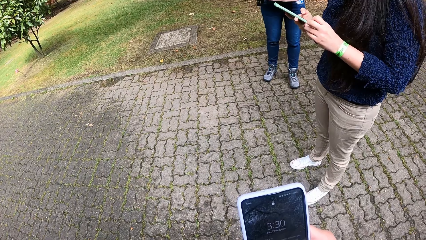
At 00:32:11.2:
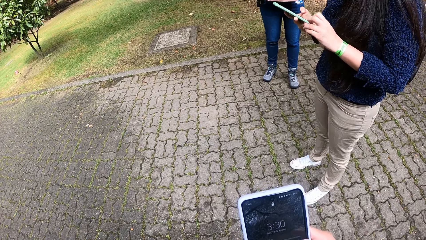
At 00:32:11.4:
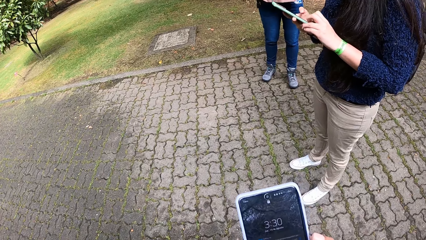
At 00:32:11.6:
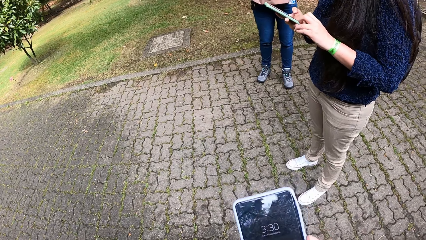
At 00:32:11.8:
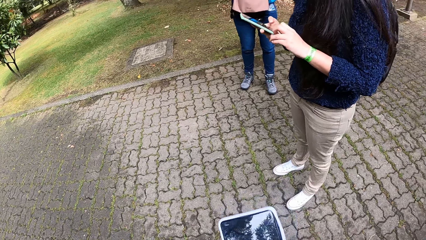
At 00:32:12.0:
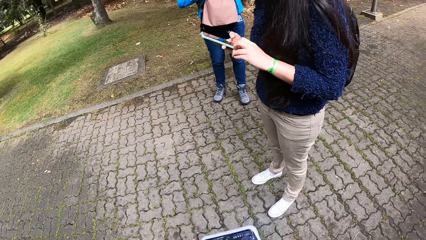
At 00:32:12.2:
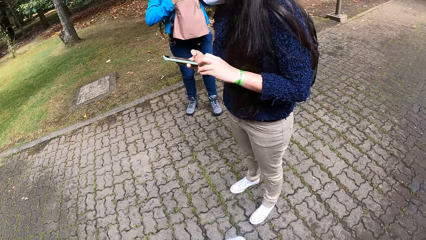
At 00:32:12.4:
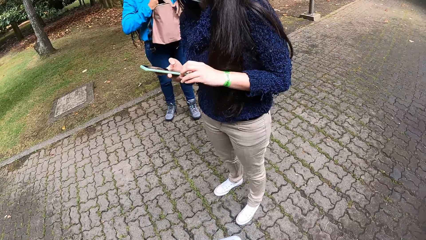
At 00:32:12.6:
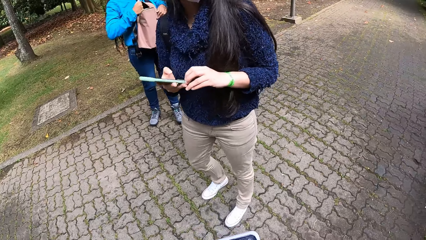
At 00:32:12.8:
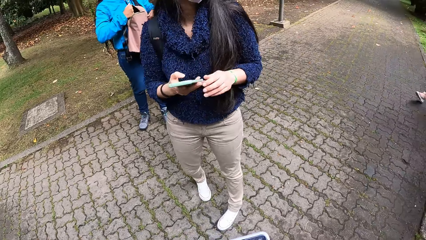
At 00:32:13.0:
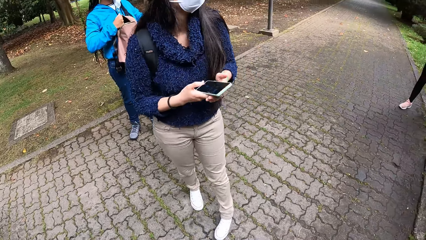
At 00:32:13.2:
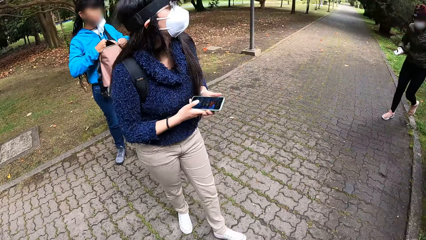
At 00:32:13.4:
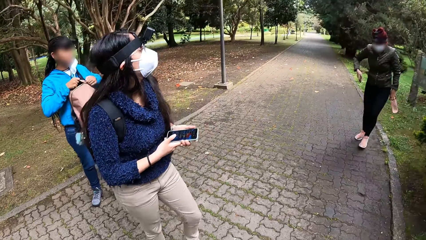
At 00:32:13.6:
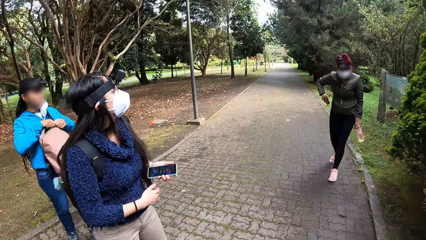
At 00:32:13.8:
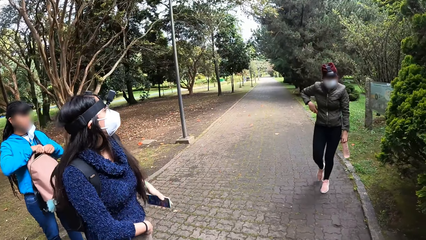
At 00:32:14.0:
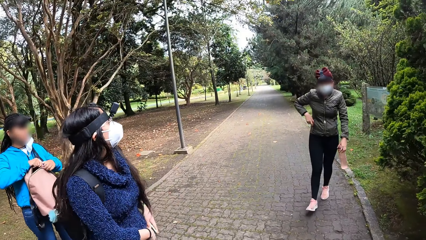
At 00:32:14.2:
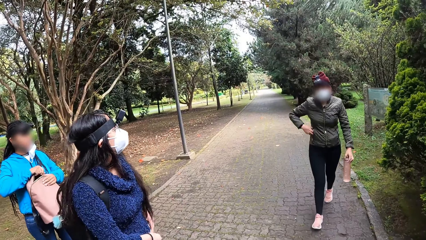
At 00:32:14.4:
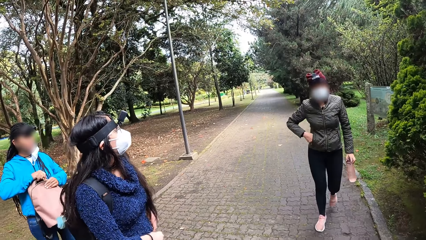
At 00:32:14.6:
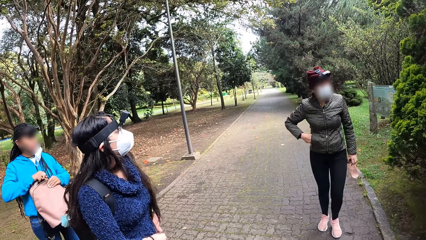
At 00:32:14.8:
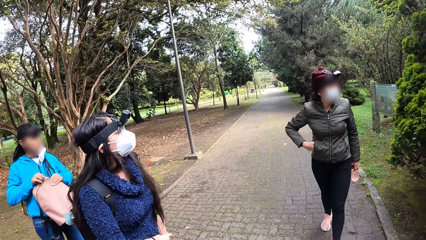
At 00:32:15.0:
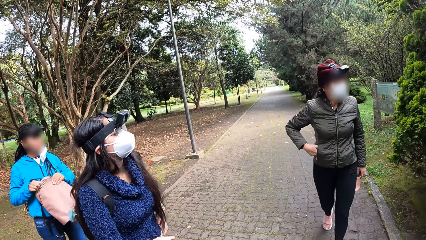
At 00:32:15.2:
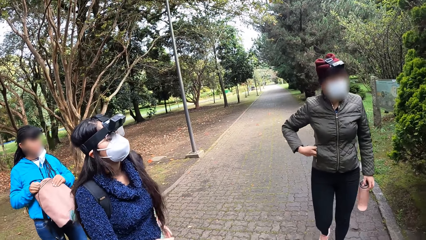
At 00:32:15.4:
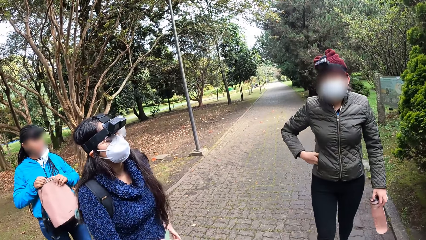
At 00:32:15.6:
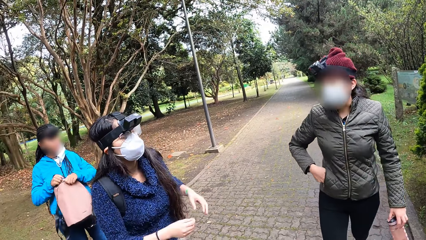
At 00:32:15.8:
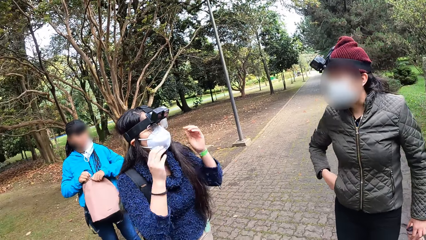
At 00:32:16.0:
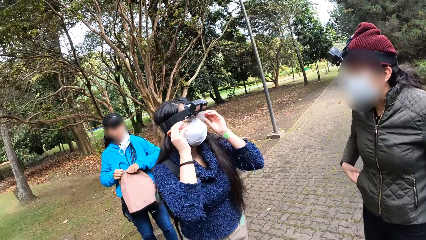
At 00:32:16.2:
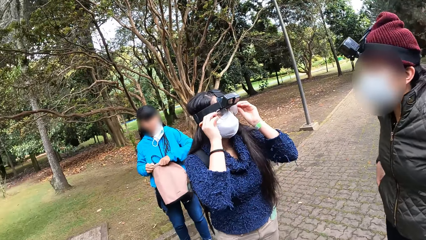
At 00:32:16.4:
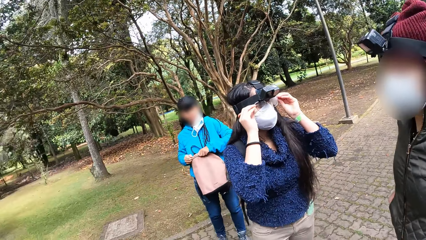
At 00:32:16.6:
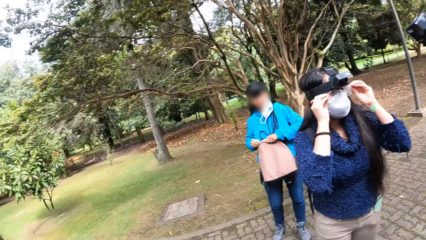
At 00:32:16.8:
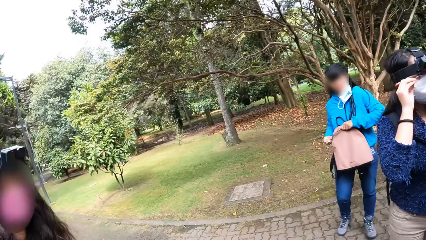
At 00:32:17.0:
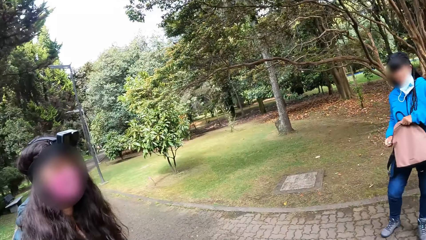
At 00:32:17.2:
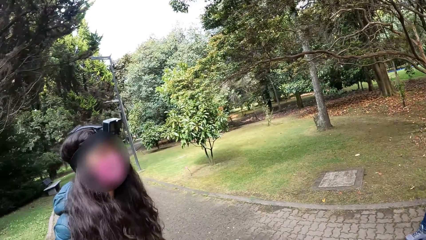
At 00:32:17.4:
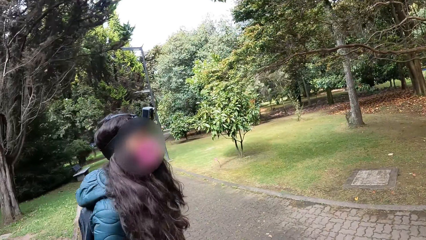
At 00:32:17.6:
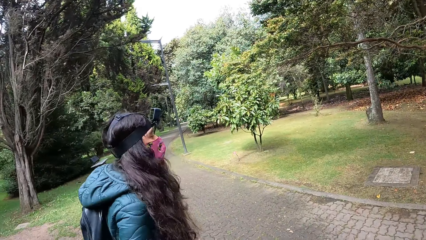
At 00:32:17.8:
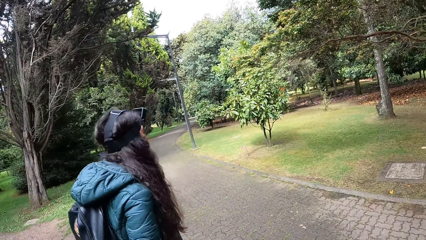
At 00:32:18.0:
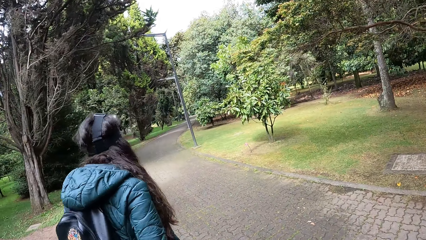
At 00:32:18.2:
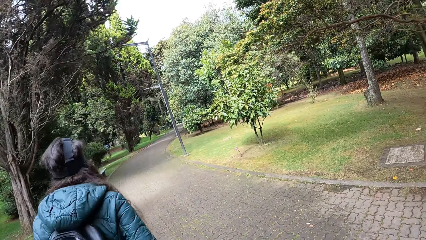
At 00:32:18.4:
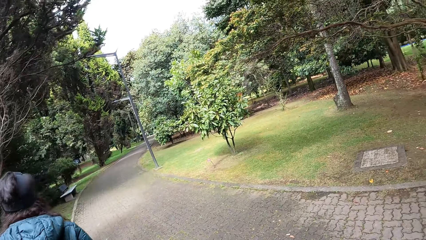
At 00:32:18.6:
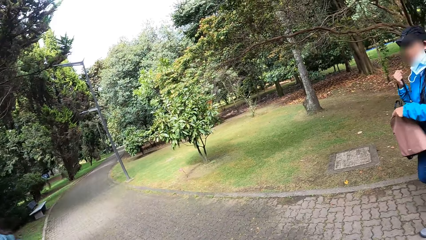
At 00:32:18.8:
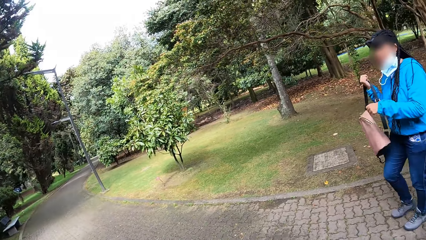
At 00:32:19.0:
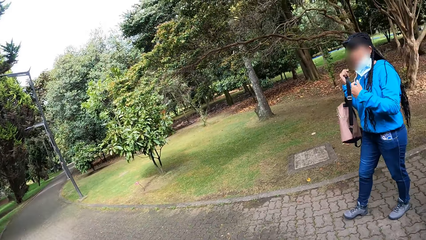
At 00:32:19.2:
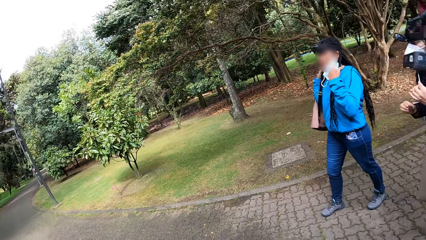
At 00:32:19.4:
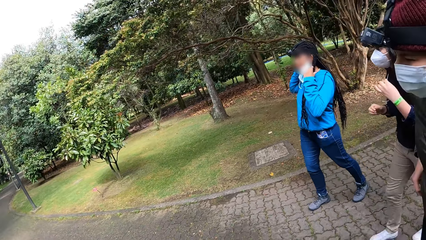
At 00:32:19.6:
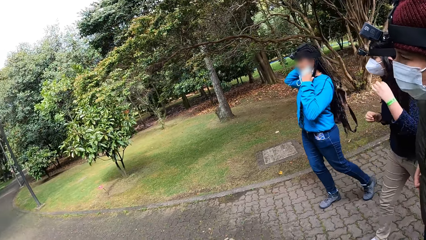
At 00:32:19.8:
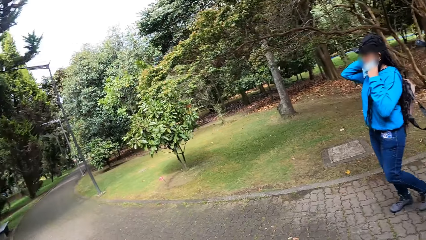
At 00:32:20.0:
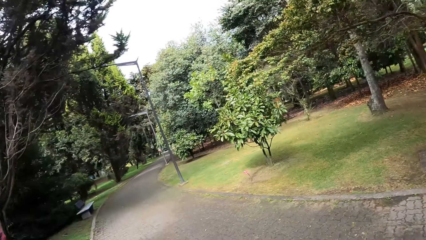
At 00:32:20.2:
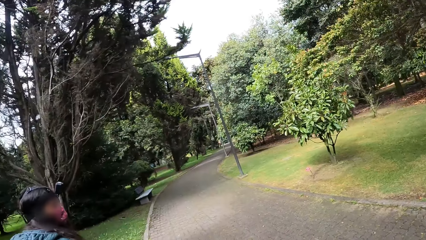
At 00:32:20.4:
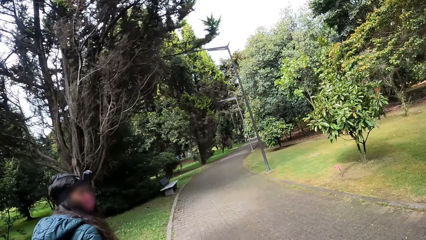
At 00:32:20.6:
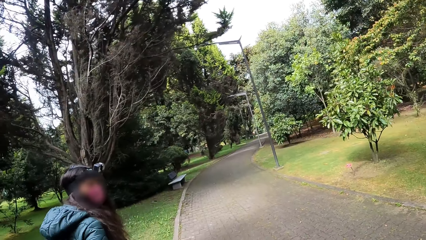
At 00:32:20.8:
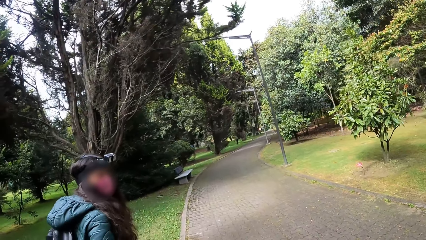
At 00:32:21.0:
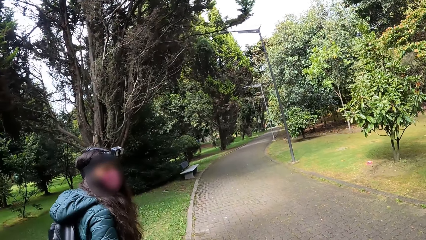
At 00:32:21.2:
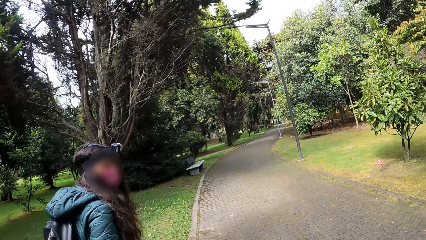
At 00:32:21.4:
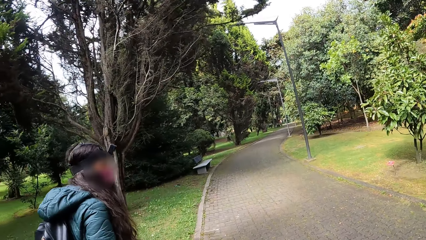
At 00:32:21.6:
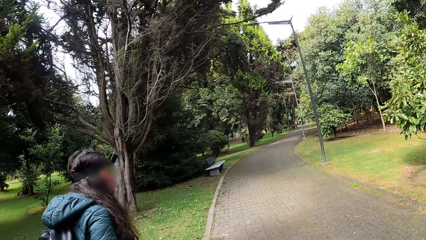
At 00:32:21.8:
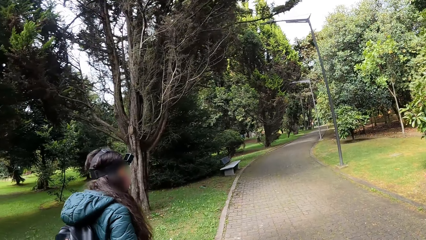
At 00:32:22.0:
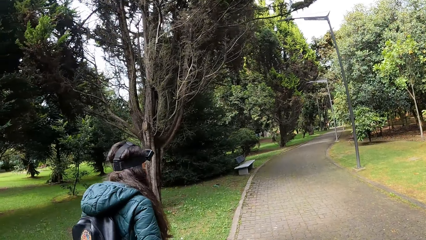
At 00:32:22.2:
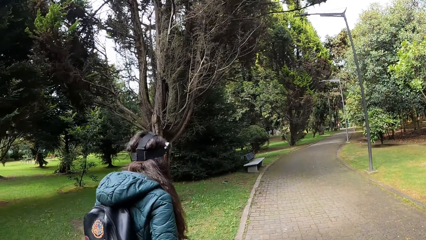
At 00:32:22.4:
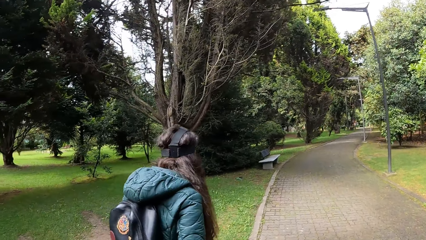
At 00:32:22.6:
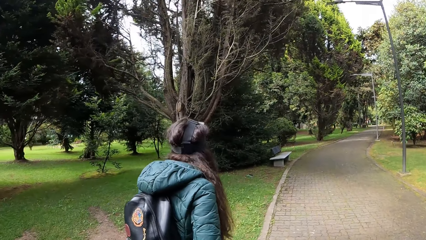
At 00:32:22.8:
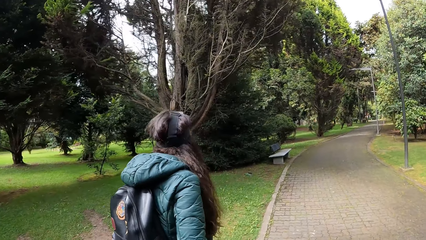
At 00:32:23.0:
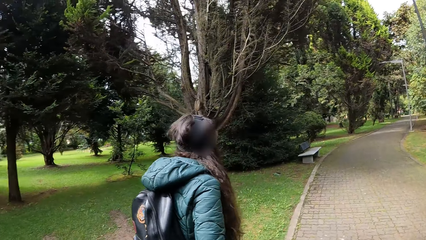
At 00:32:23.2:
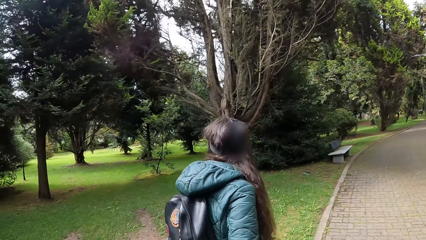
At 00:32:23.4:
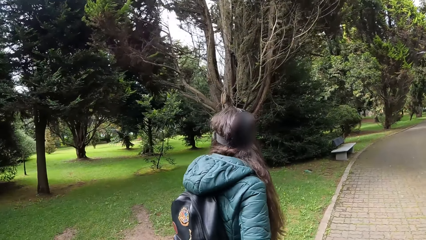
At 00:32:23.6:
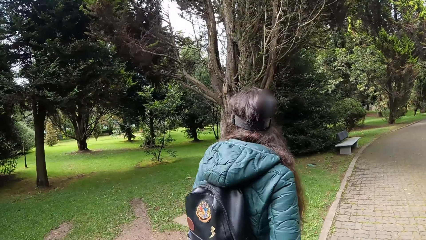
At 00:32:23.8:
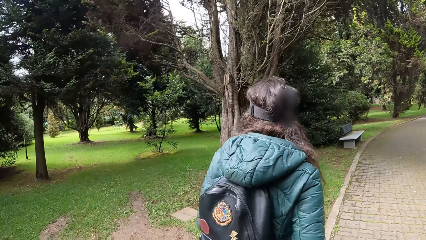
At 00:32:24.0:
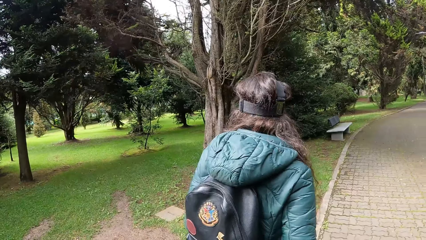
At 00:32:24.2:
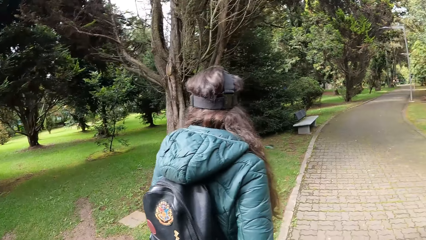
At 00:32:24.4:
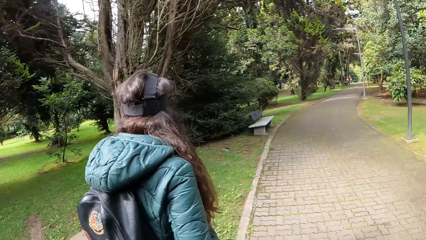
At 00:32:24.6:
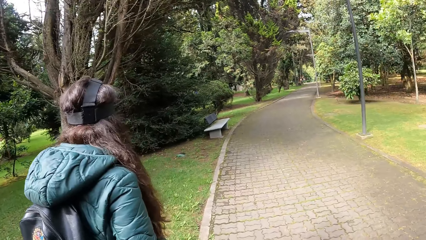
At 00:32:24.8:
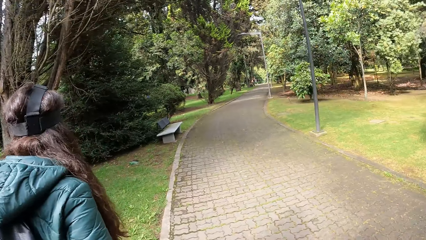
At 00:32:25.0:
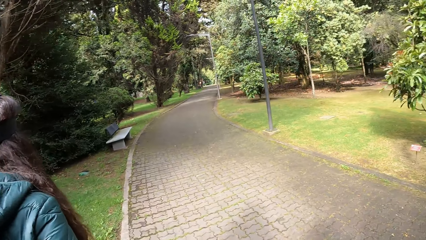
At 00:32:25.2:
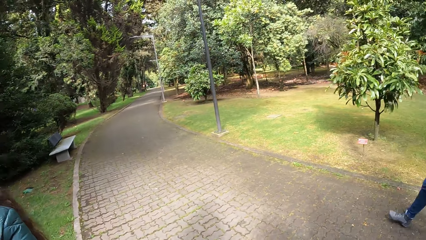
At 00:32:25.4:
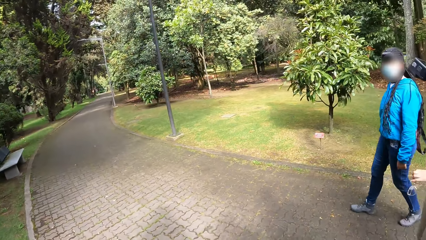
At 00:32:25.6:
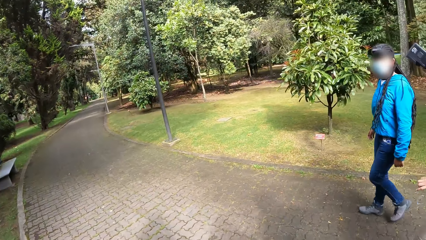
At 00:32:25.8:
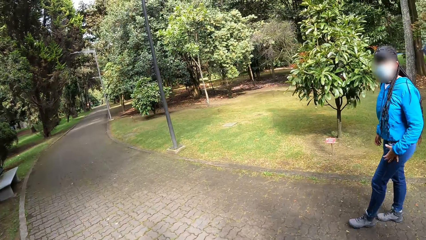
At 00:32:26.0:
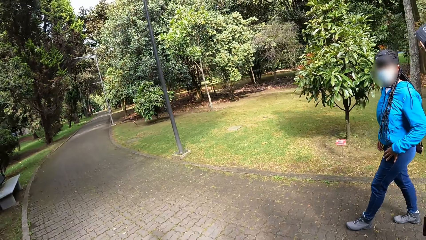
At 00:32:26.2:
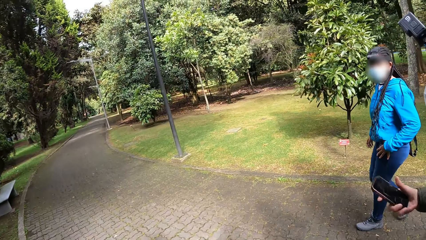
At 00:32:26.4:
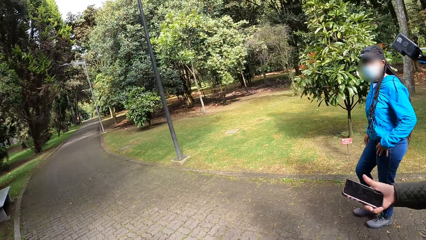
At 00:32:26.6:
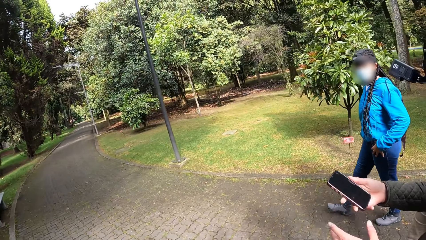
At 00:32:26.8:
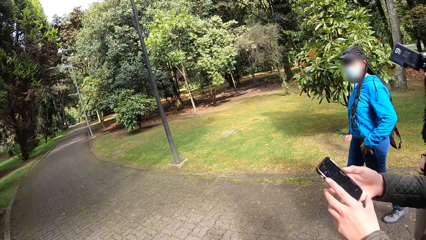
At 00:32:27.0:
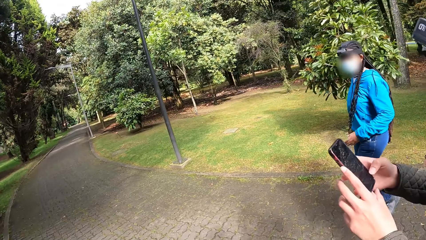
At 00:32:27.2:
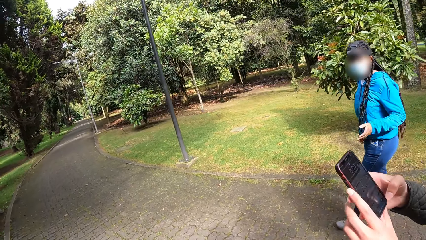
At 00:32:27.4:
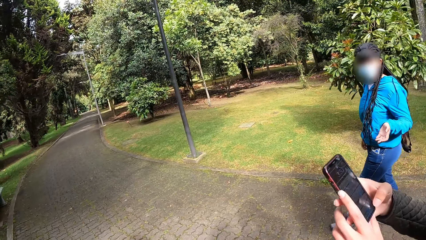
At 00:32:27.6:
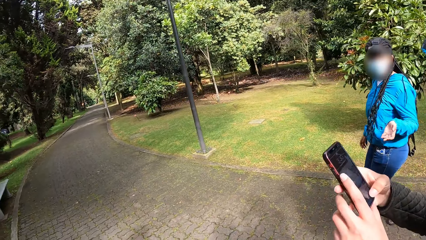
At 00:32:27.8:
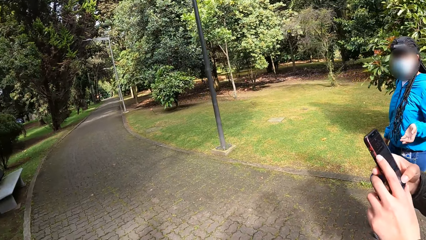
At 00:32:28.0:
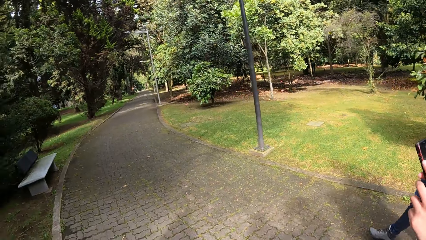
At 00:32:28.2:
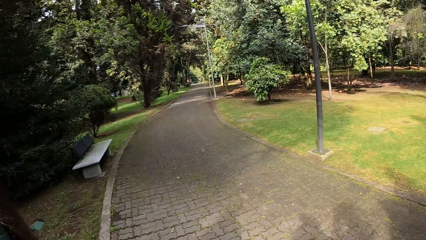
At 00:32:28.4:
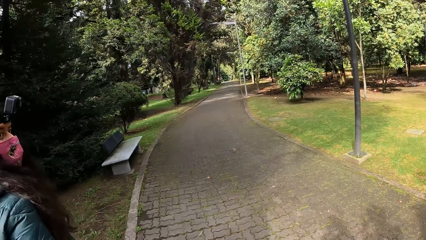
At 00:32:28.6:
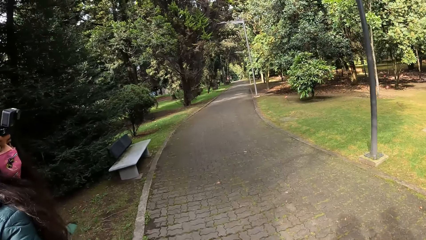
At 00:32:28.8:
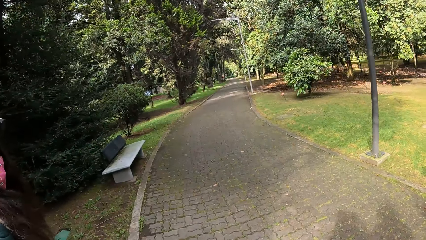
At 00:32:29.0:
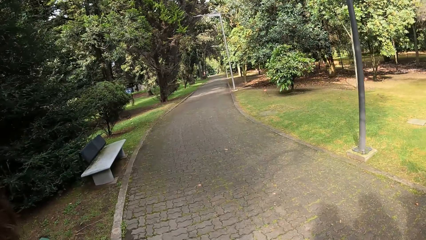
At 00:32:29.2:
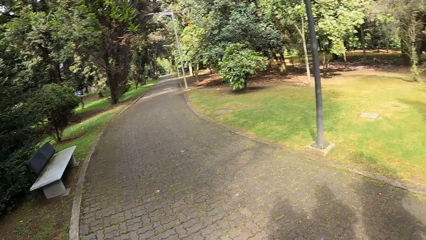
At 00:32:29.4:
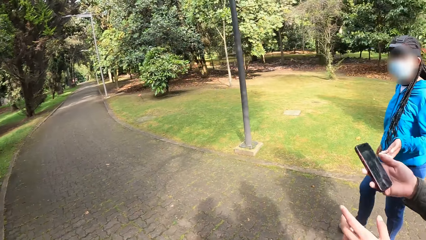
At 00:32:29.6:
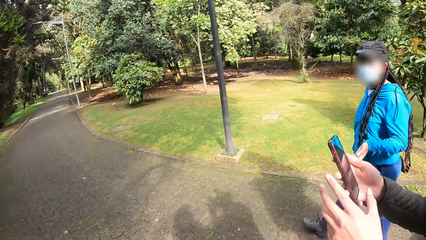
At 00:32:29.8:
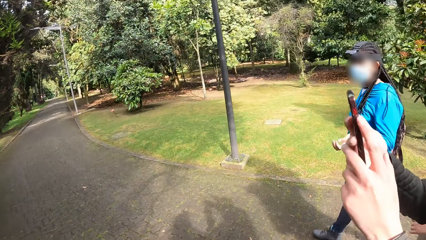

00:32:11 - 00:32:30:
The camera wearer holds the phone. A woman zips a bag with both hands. Another woman passes the phone from her right hand to her left hand. A third woman puts a phone in her jacket pocket with her right hand. The second woman puts the phone in her left hand into her trouser pocket with her left hand and adjusts the glasses on her face with both hands. A person holds the bag. The first woman hangs the bag on her back with her right hand. The camera wearer walks on a concrete path. The third woman operates the phone with both hands.
